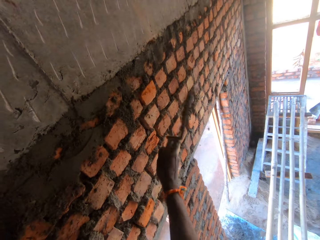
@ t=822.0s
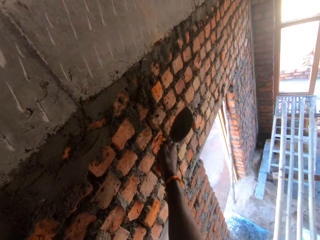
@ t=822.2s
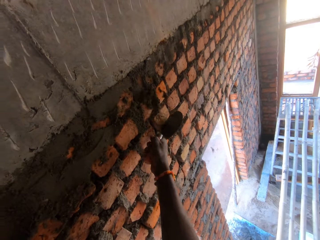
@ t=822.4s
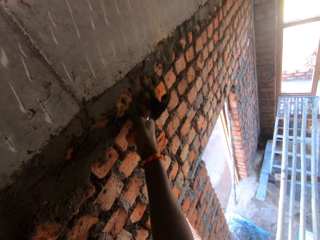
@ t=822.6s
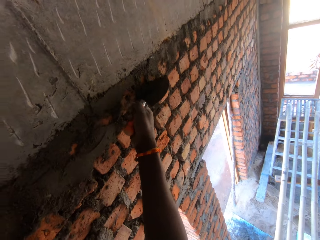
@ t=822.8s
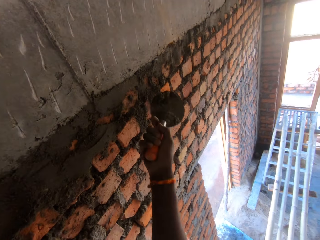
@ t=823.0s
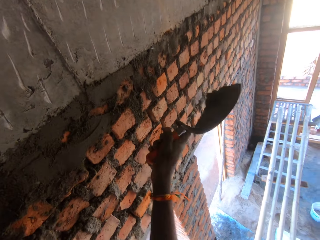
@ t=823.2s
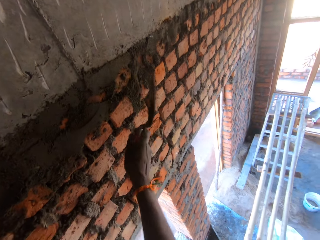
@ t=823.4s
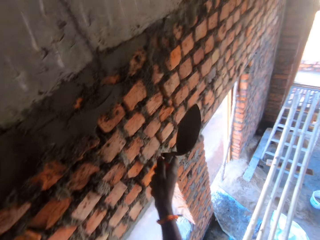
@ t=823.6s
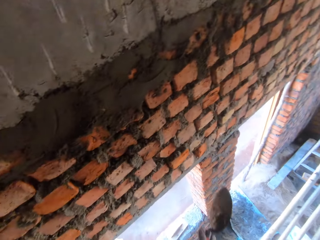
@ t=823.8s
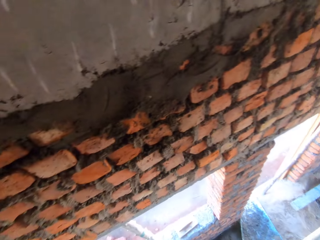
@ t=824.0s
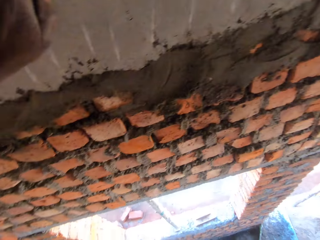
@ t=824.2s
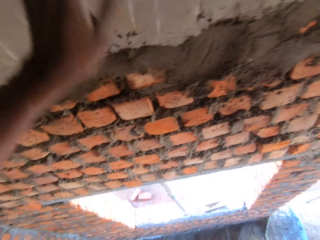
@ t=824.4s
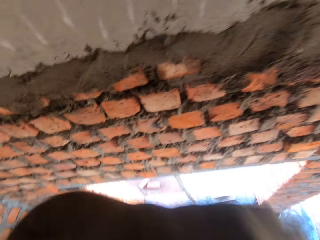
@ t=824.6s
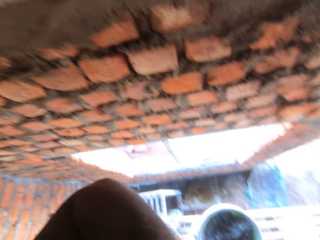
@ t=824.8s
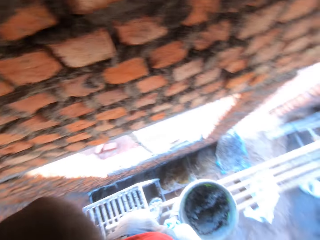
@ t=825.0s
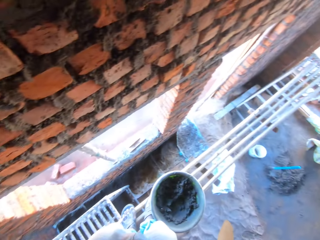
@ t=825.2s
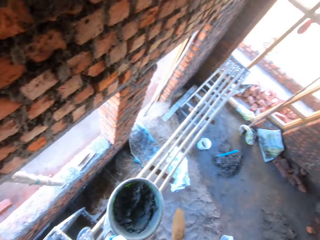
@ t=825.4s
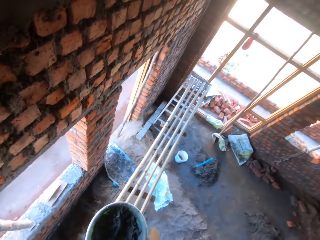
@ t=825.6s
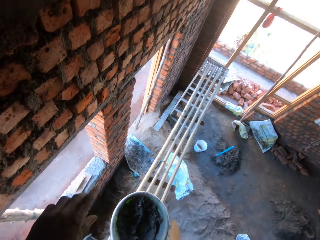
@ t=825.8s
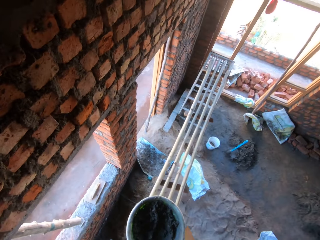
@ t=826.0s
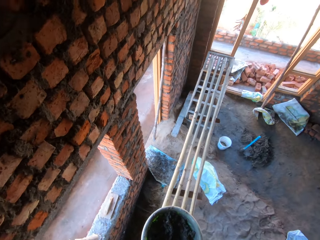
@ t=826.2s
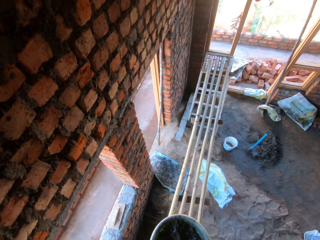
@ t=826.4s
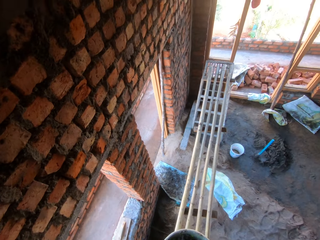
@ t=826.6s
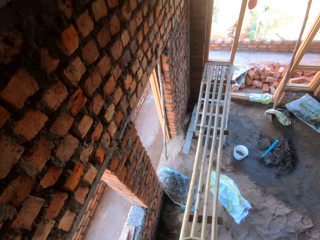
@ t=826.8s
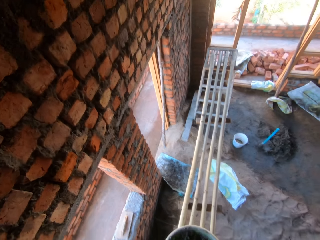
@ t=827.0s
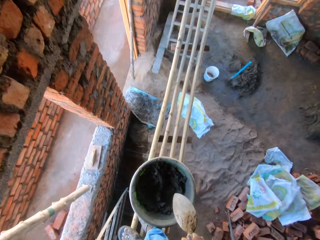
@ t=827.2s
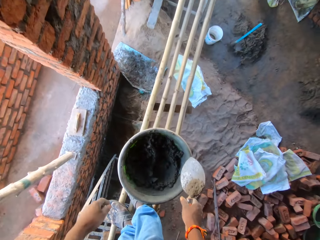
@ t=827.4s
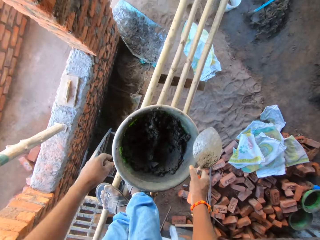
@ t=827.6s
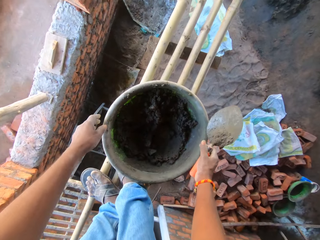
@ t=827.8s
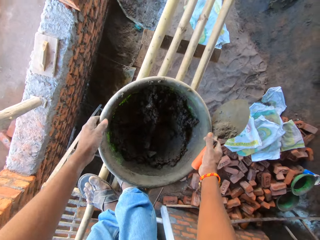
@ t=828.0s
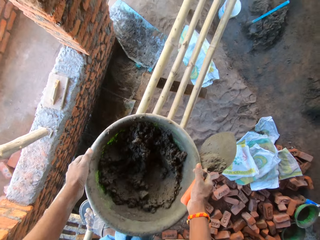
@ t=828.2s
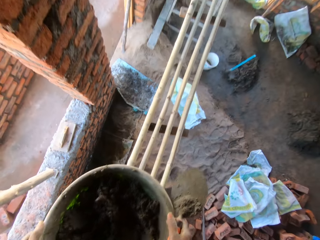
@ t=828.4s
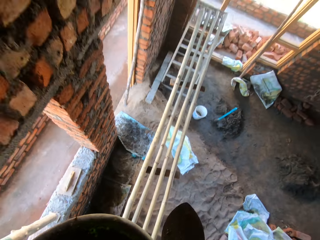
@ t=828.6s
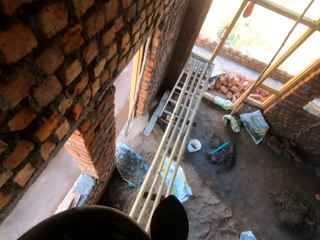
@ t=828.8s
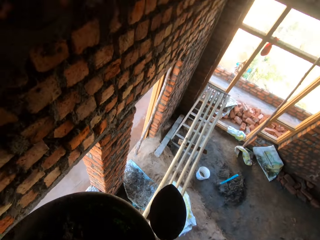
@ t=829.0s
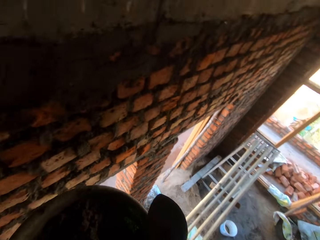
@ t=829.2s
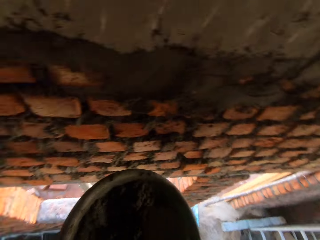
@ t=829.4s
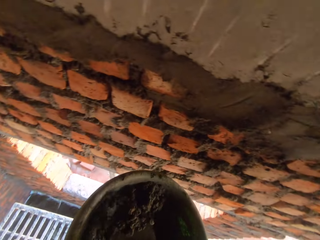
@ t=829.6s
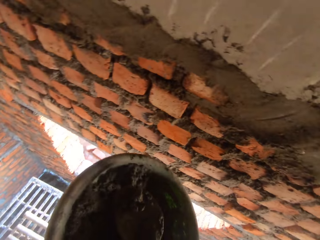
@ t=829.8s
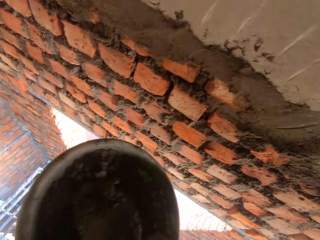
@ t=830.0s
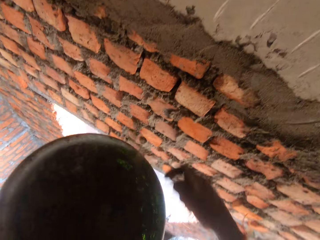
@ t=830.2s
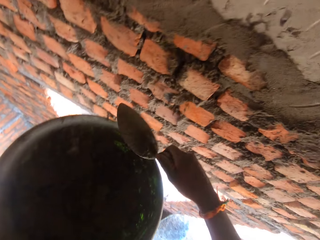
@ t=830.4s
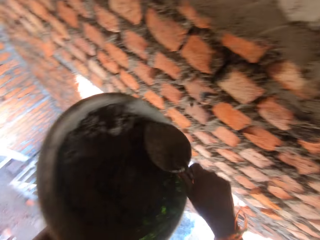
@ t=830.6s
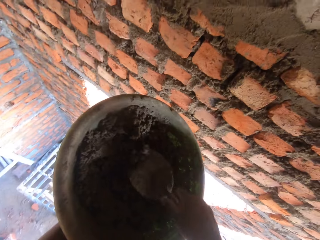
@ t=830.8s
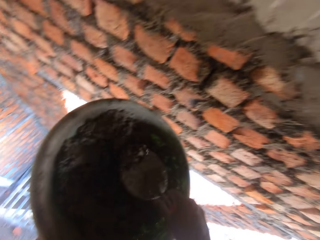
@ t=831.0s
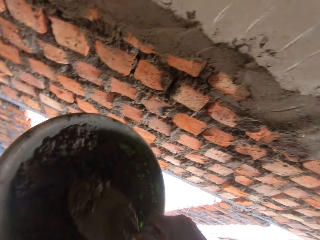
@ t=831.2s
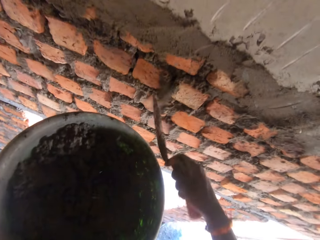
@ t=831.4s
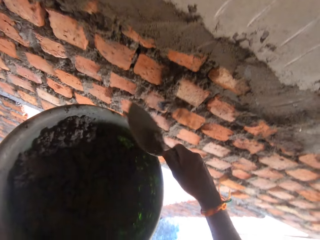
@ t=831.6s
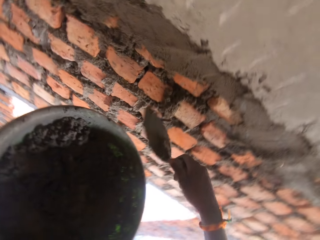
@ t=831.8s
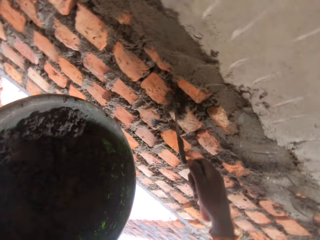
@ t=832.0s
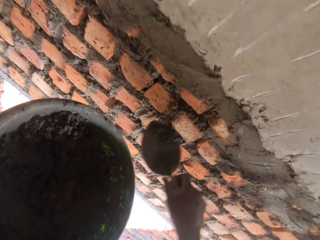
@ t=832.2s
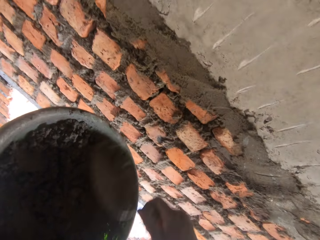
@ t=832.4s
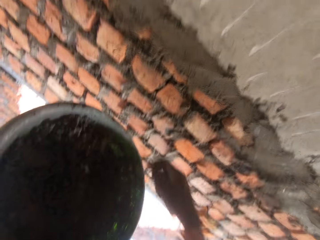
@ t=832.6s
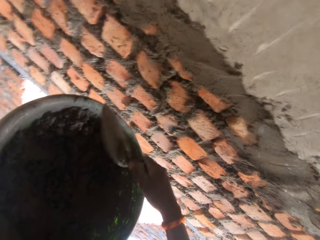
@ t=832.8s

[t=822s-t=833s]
The camera wearer plasters the mortar on the wall with the trowel in his right hand. He scrapes mortar on the wall with the trowel in his right hand. He plasters the mortar on the wall with the trowel in his right hand. He touches his face with his left hand. He picks the pan from the scaffold with his hands. He scoops some mortar from the pan in his left hand with the trowel in his right hand. He plasters the wall with the mortar from the trowel in his right hand. He scoops some mortar from the pan in his left hand with the trowel in his right hand. He plasters the wall with the mortar from the trowel in his right hand. He scrapes some mortar from the wall with the trowel in his right hand.

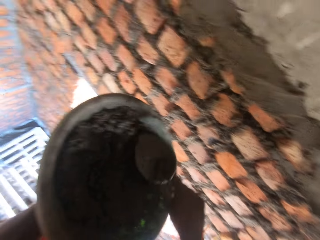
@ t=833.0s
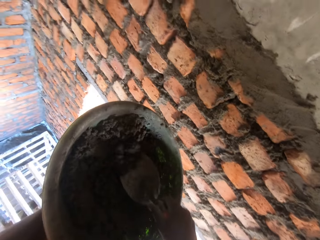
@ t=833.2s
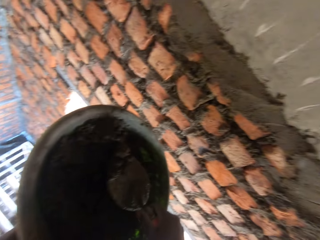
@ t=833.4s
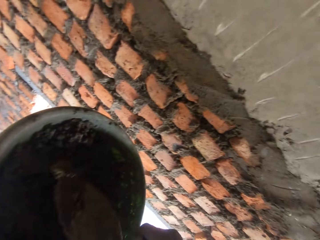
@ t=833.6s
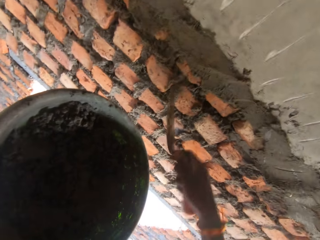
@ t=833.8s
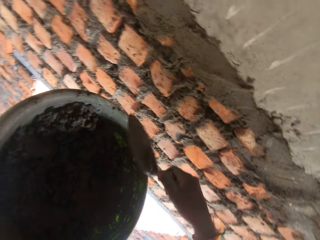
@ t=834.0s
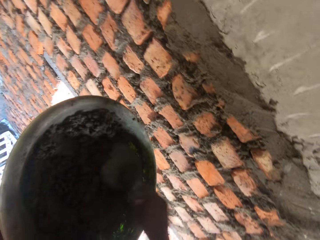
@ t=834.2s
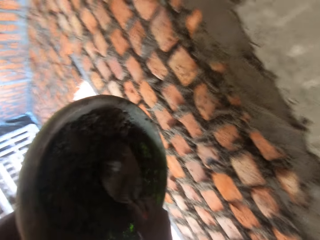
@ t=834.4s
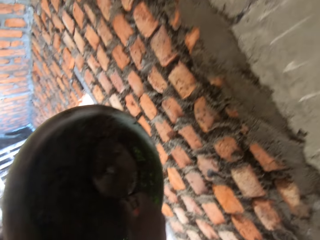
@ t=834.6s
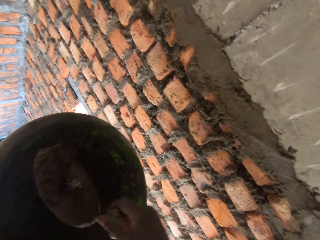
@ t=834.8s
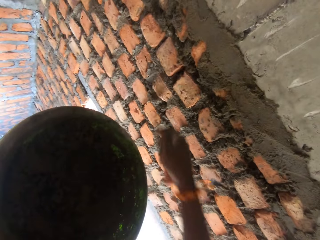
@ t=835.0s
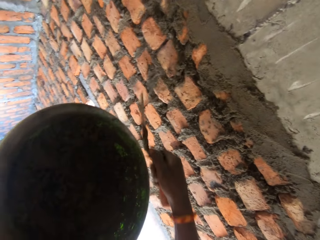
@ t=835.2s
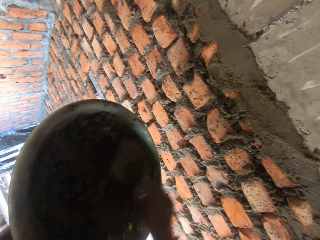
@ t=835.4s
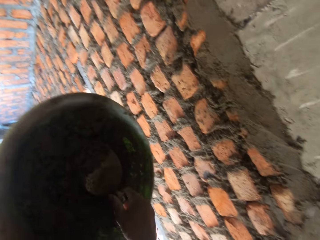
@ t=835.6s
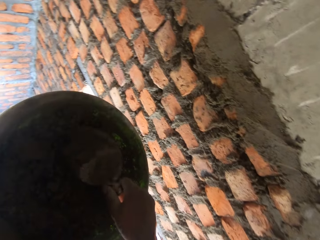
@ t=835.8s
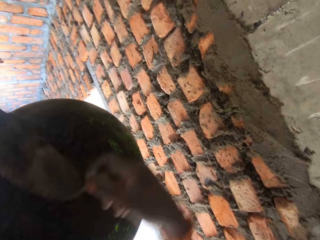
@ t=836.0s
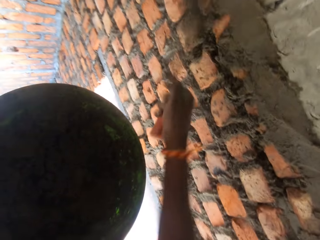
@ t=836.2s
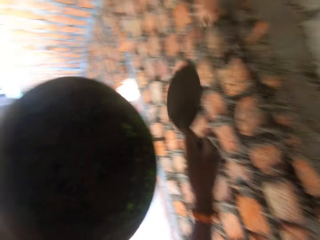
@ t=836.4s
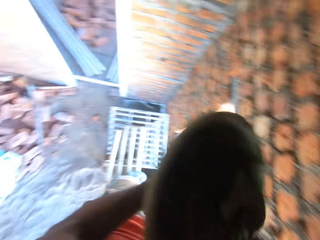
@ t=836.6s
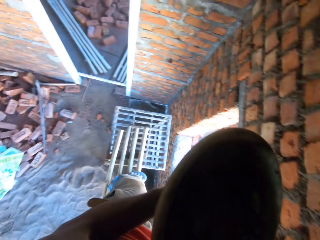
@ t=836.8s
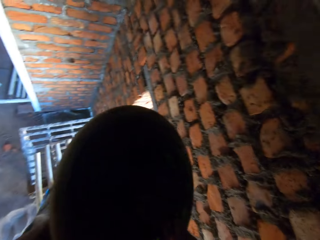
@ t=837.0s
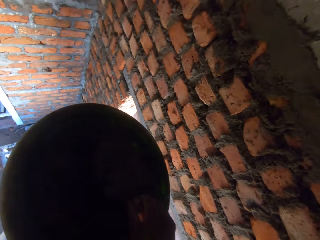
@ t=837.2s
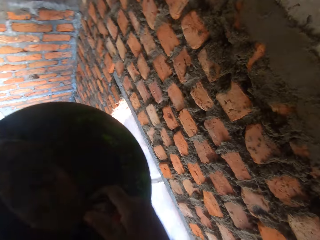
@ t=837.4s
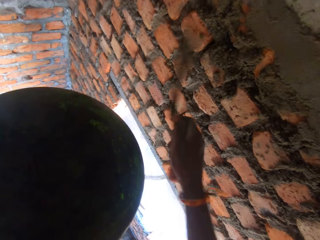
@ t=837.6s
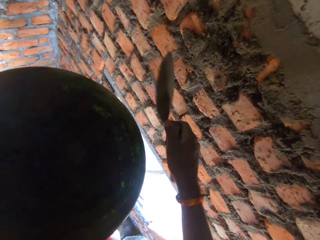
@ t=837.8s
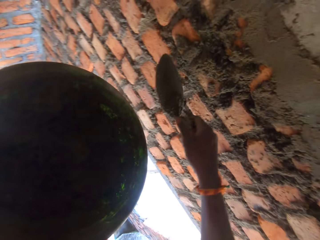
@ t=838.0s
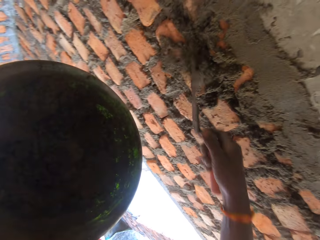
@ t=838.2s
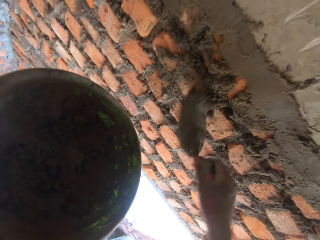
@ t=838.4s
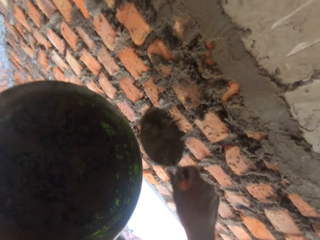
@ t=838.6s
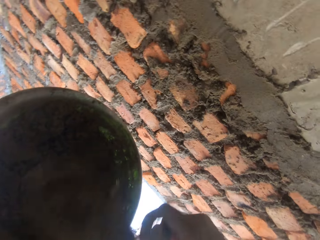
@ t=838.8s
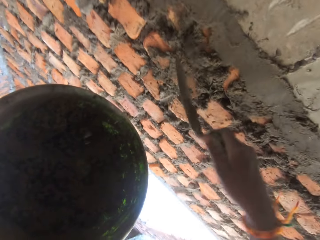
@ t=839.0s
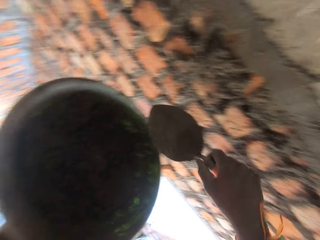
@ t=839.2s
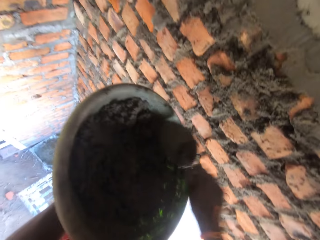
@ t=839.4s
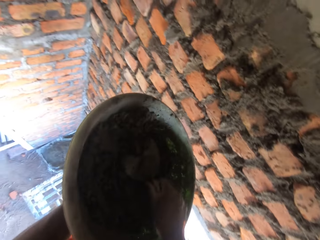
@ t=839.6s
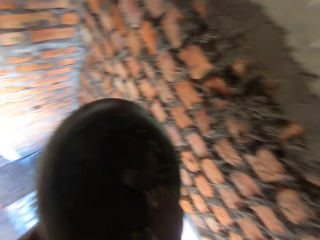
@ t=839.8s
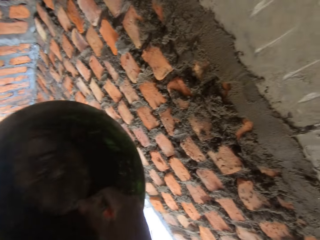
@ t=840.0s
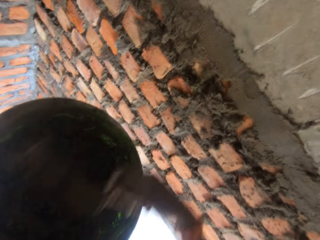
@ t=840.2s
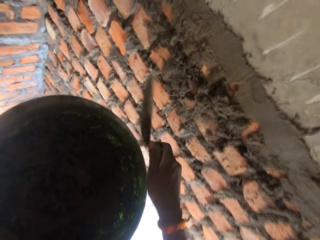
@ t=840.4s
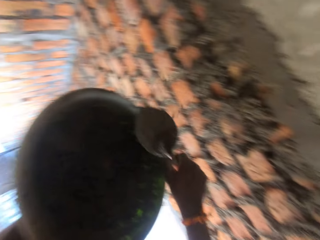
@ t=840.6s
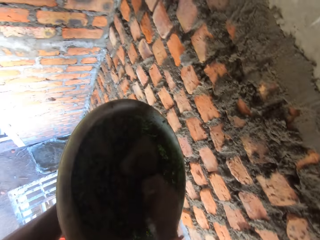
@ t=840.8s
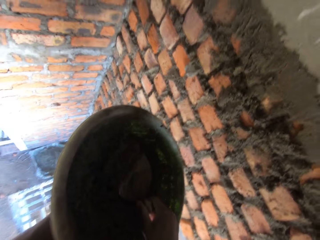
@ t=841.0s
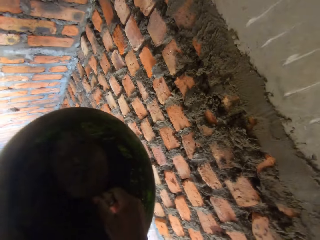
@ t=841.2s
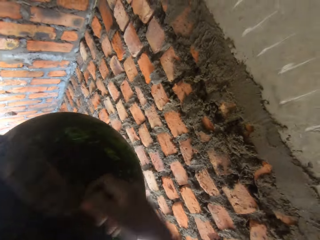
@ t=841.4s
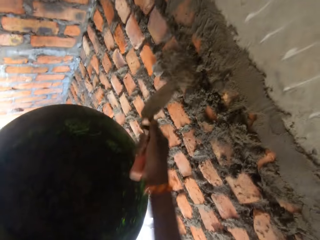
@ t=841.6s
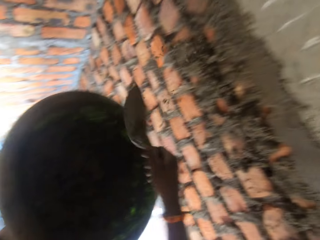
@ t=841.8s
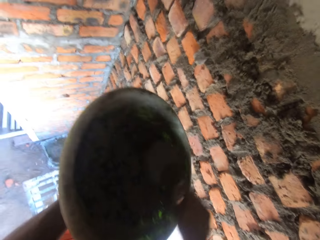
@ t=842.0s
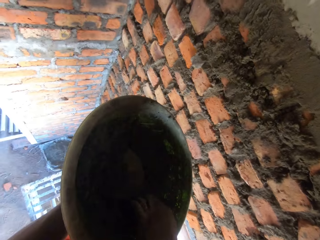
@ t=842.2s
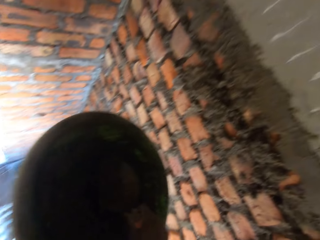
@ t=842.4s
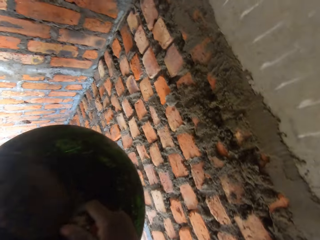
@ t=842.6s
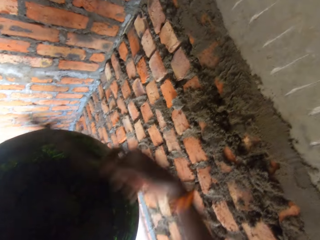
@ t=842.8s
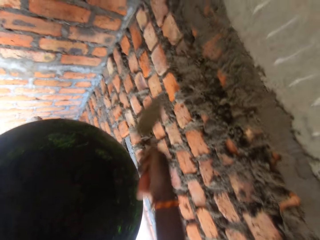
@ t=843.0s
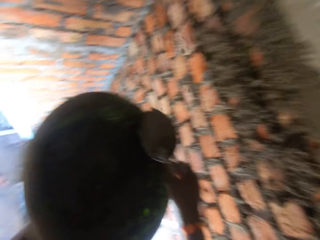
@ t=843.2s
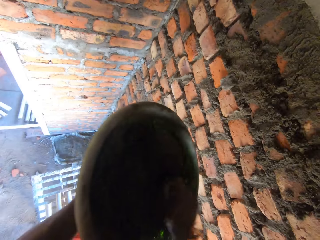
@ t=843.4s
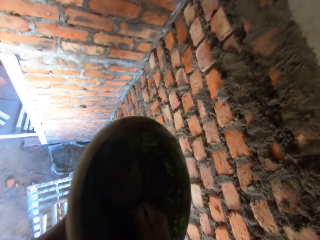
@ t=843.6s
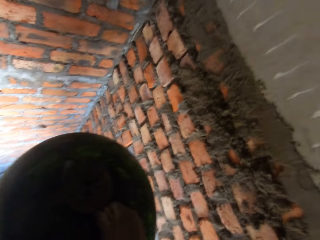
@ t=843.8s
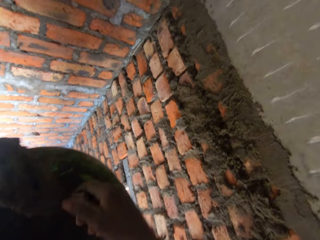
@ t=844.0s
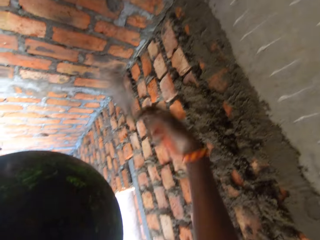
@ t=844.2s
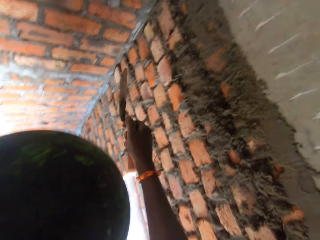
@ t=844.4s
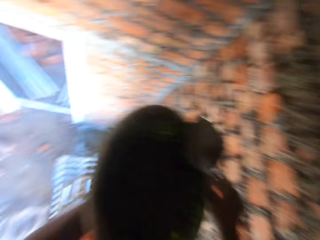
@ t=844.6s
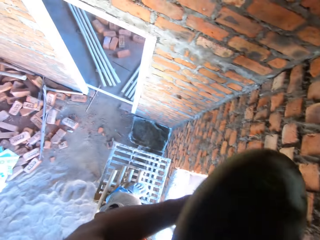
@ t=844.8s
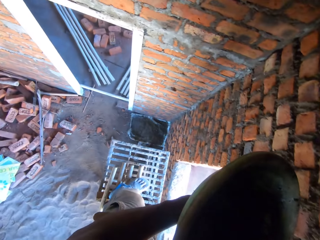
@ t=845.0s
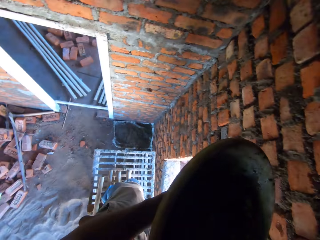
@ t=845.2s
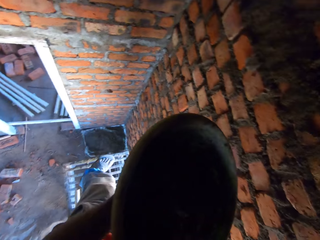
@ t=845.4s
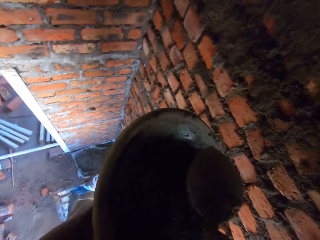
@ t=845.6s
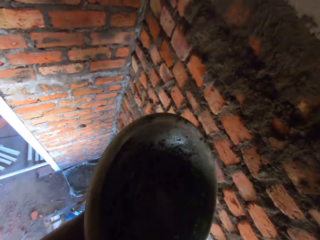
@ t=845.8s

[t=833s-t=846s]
The camera wearer plasters the wall with the mortar from the trowel in his right hand. He scoops some mortar from the pan in his left hand with the trowel in his right hand. He plasters the wall with the mortar from the trowel in his right hand. He scoops some mortar from the pan in his left hand with the trowel in his right hand. He plasters the wall with the mortar from the trowel in his right hand. He scoops some mortar from the pan in his left hand with the trowel in his right hand. He plasters the wall with the mortar from the trowel in his right hand. He scoops some mortar from the pan in his left hand with the trowel in his right hand. He plasters the wall with the mortar from the trowel in his right hand. He scrapes some mortar from the wall with the trowel in his right hand. He plasters the wall with the mortar from the trowel in his right hand. He scoops some mortar from the pan in his left hand with the trowel in his right hand. He plasters the wall with the mortar from the trowel in his right hand. He scoops some mortar from the pan in his left hand with the trowel in his right hand. He plasters the wall with the mortar from the trowel in his right hand. He scoops some mortar from the pan in his left hand with the trowel in his right hand. He plasters the wall with the mortar from the trowel in his right hand. He scoops some mortar from the pan in his left hand with the trowel in his right hand. He plasters the wall with the mortar from the trowel in his right hand.
